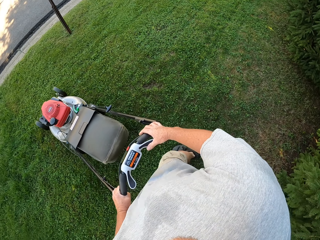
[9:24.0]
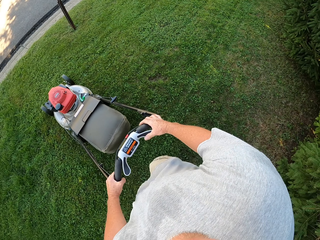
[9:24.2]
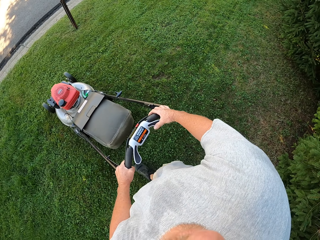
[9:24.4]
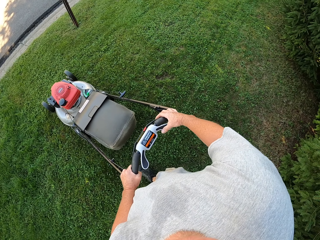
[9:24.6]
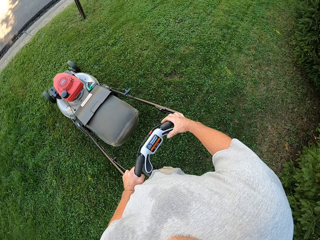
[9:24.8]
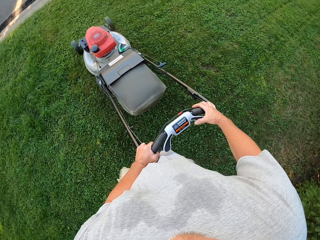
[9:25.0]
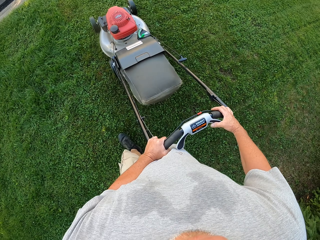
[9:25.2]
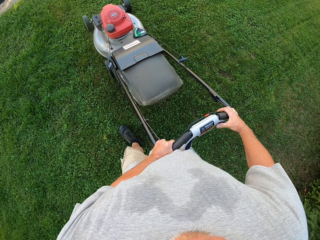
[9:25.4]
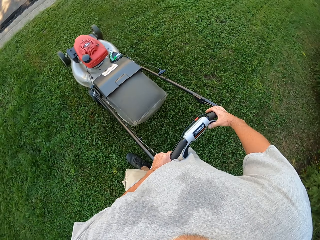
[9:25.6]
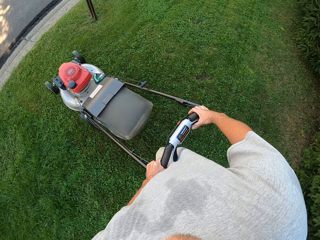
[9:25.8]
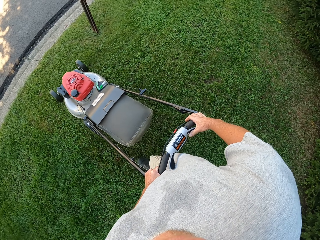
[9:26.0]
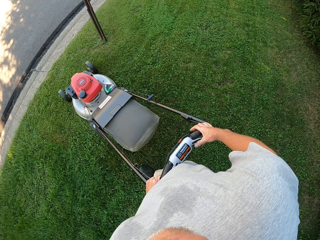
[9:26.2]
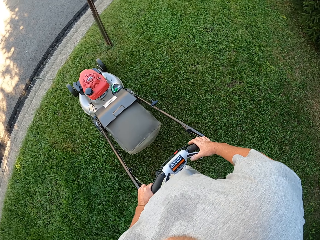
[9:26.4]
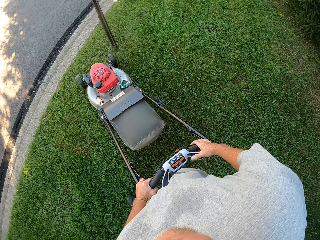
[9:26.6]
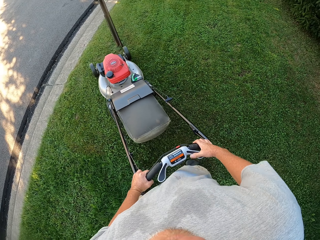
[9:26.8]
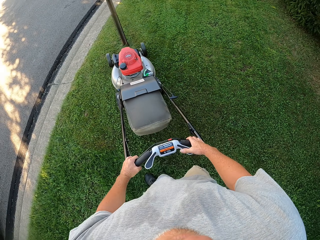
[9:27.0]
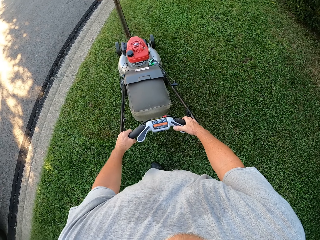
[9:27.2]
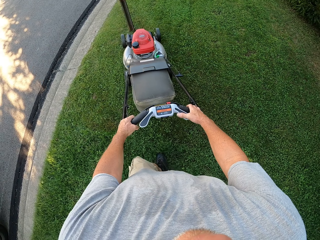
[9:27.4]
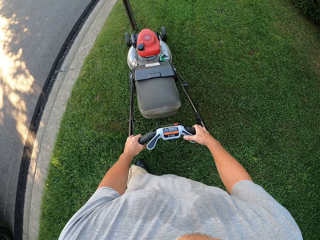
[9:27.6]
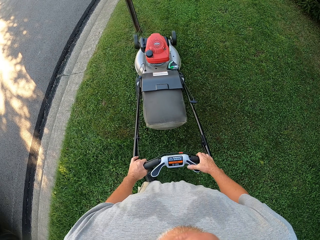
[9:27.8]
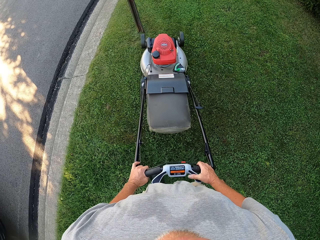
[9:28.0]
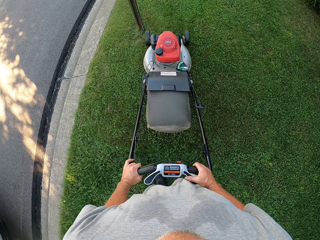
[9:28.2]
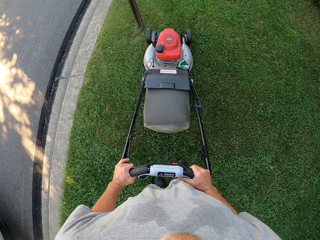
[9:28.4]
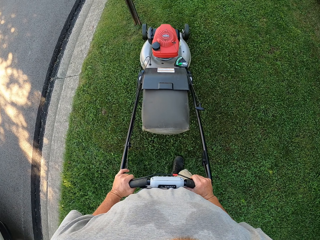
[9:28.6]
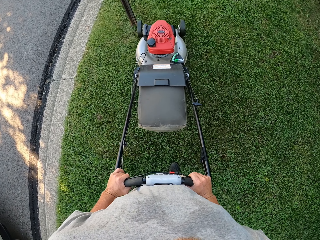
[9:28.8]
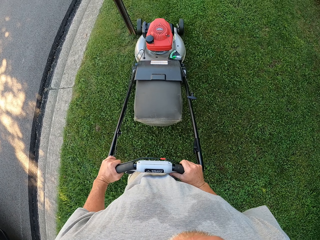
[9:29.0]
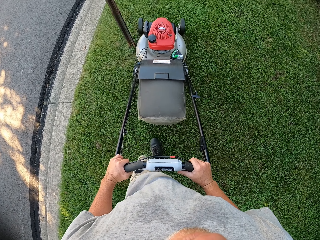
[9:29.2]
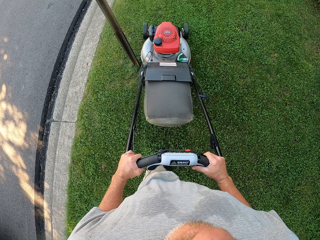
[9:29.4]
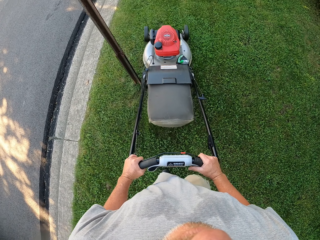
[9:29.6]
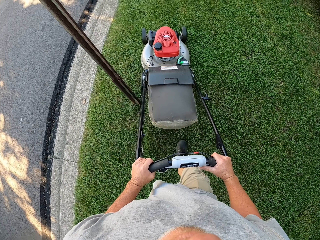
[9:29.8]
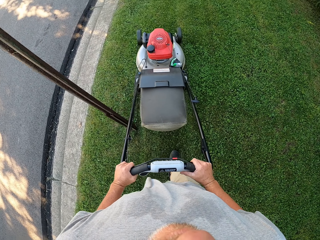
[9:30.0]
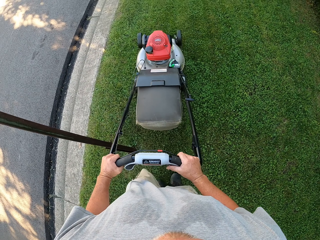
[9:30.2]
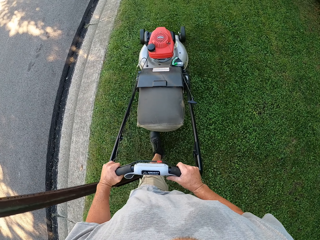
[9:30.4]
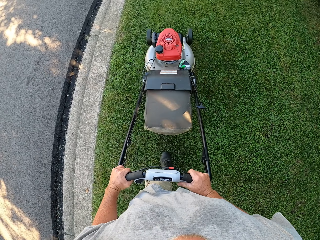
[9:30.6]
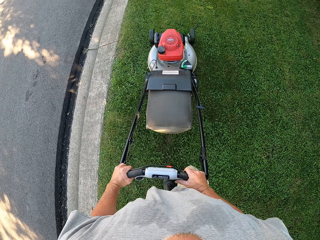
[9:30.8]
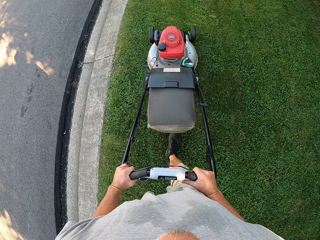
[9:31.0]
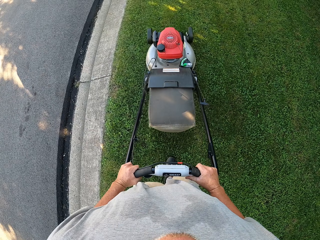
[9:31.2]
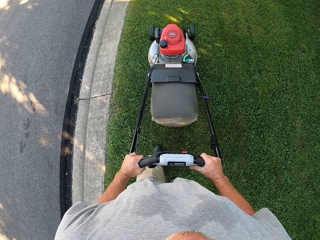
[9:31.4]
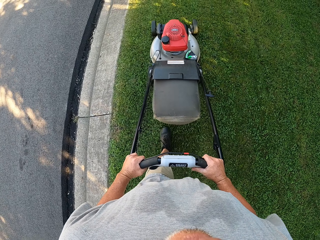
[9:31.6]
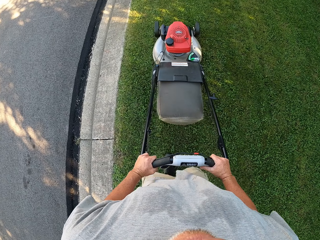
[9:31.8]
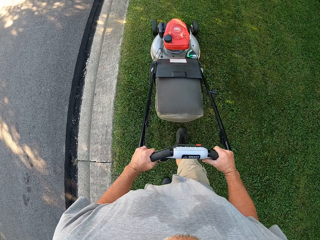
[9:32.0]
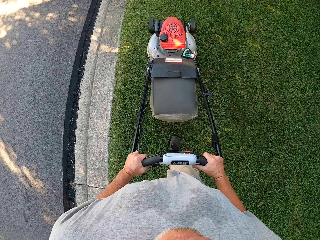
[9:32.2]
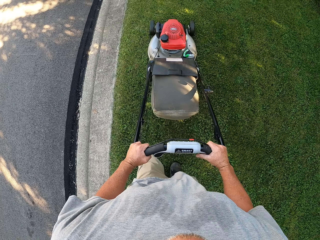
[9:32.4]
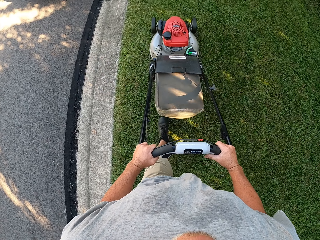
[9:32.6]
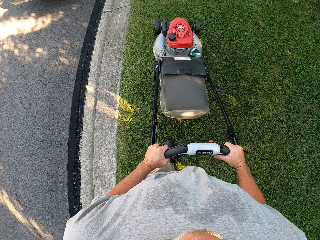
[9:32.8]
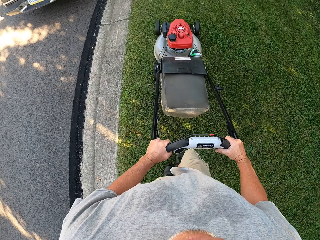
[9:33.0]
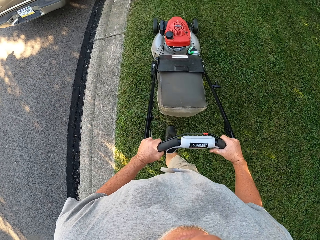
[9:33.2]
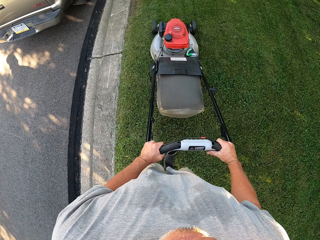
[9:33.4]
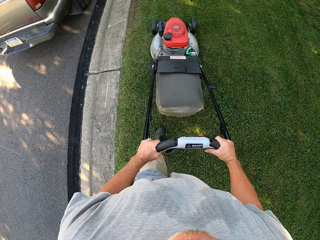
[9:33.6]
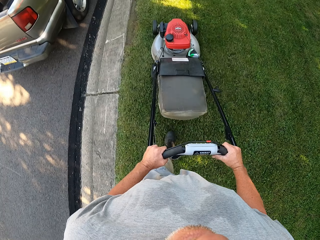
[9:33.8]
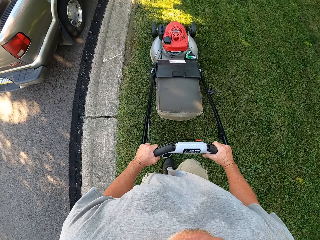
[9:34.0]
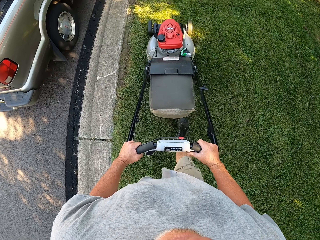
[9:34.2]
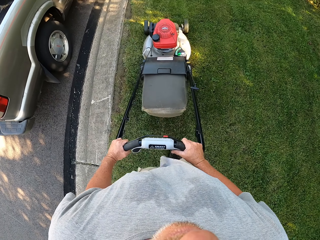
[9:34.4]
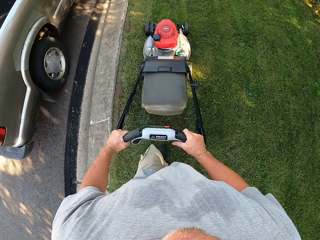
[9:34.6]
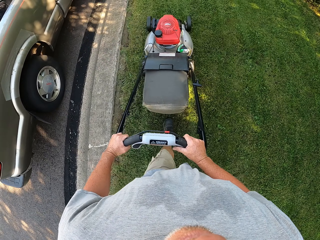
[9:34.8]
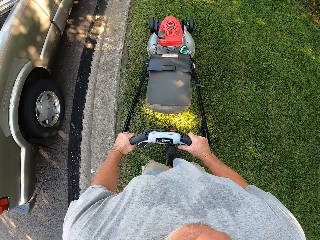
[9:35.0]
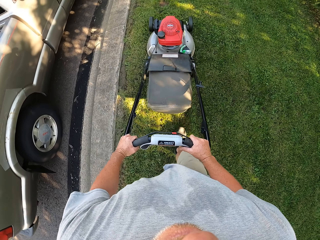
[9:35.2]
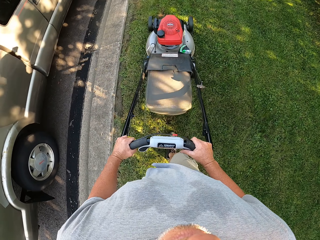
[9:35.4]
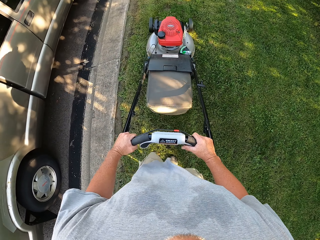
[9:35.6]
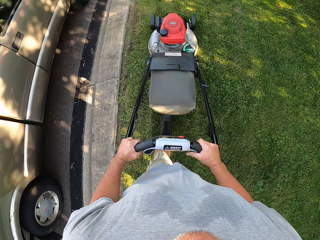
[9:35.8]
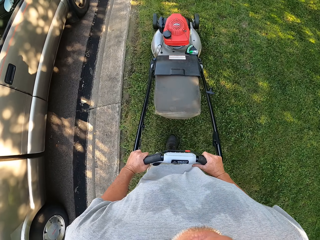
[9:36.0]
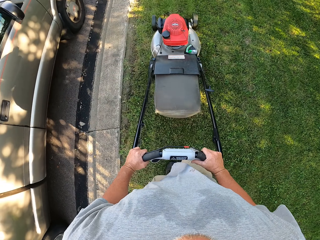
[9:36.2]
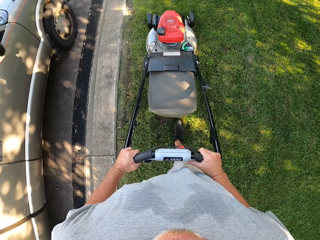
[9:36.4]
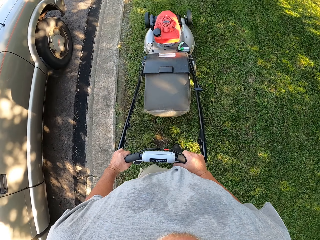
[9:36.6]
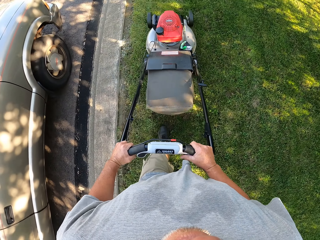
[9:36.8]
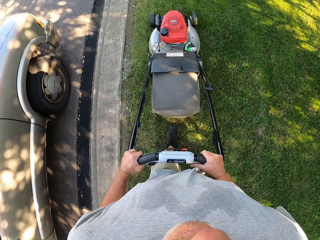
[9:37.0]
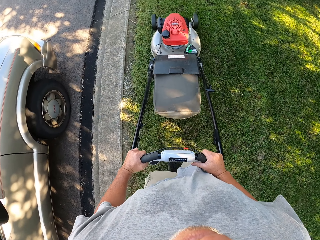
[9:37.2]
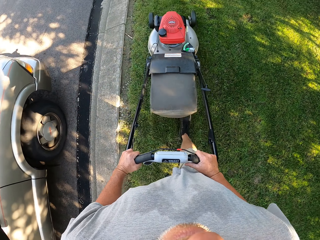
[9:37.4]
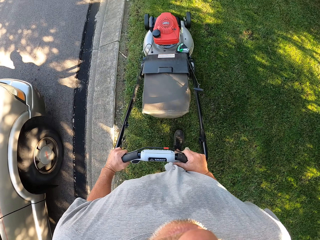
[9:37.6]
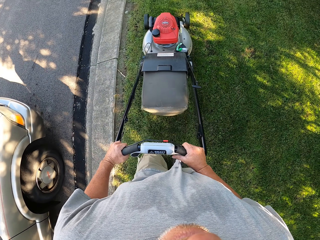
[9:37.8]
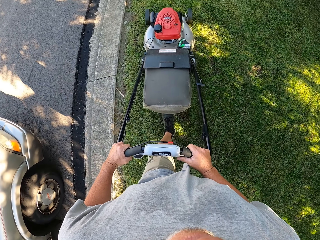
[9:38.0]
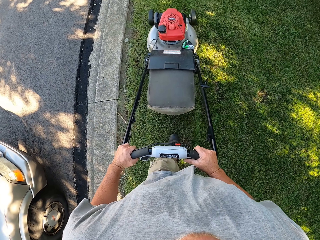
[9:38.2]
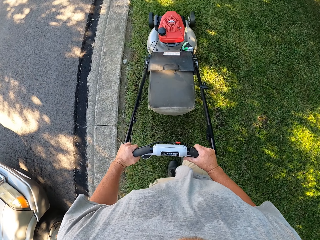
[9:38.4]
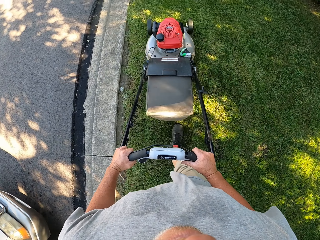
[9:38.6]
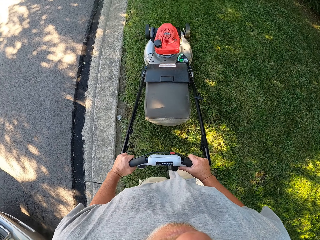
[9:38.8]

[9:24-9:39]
The camera wearer turns around. They mow the lawn with the mower. They mow the lawn with the mower again.

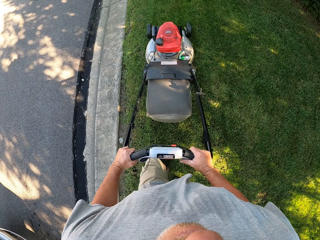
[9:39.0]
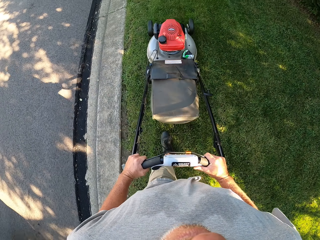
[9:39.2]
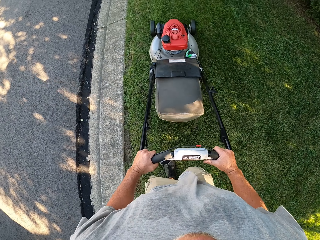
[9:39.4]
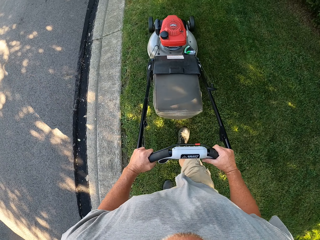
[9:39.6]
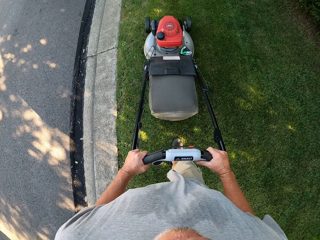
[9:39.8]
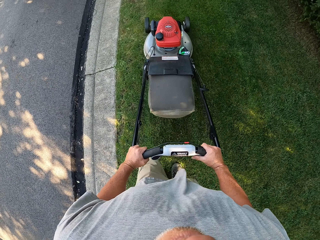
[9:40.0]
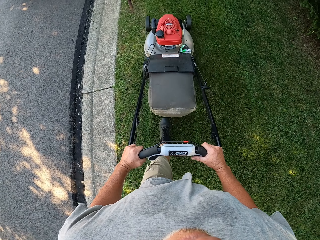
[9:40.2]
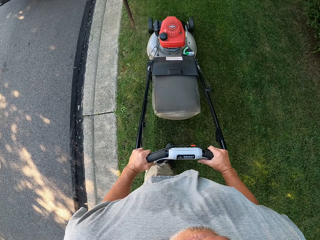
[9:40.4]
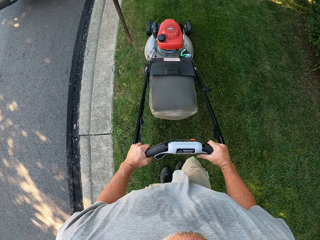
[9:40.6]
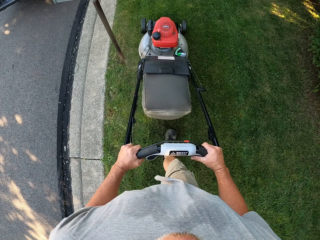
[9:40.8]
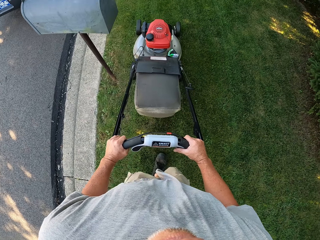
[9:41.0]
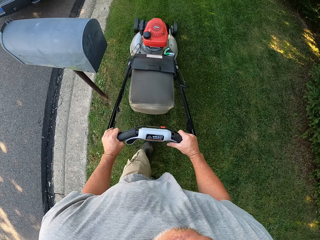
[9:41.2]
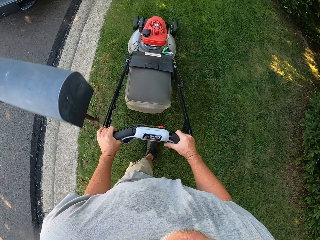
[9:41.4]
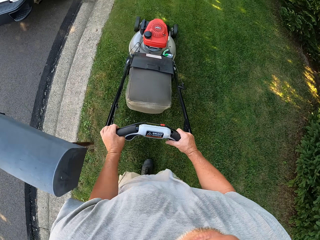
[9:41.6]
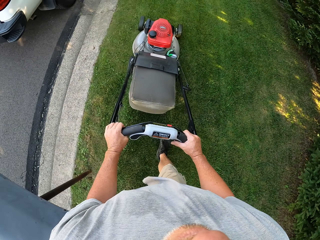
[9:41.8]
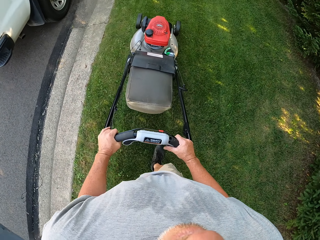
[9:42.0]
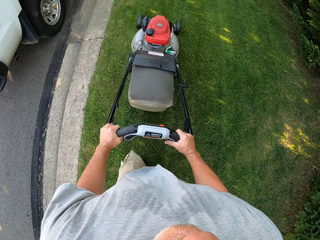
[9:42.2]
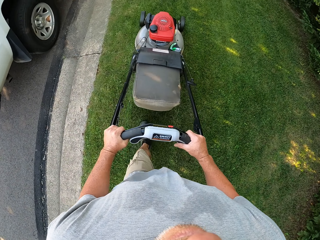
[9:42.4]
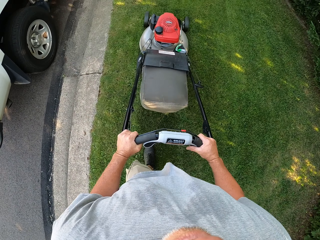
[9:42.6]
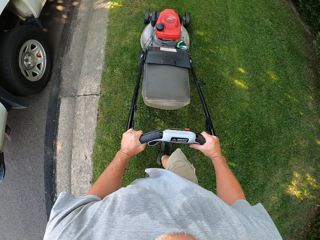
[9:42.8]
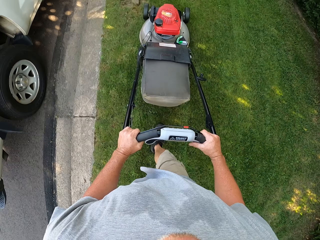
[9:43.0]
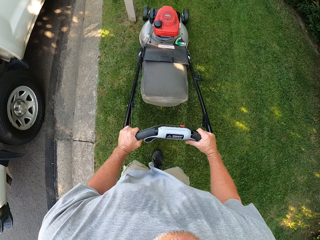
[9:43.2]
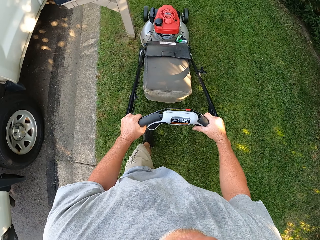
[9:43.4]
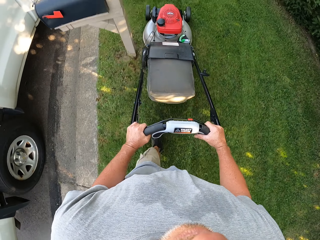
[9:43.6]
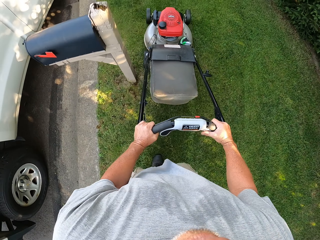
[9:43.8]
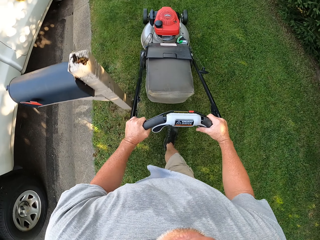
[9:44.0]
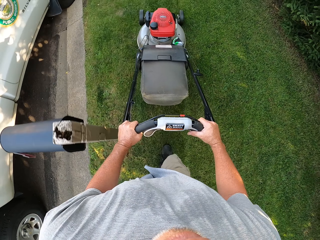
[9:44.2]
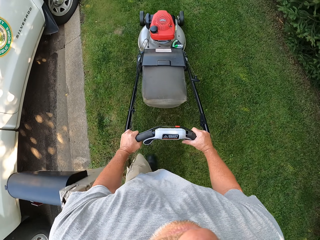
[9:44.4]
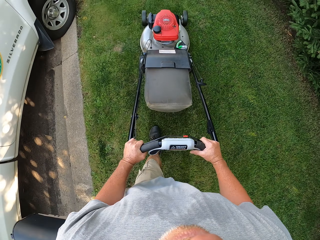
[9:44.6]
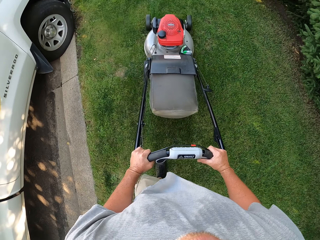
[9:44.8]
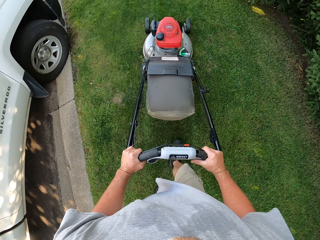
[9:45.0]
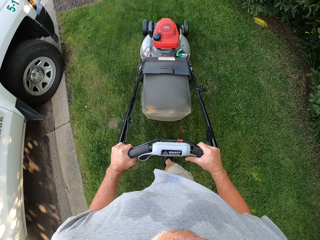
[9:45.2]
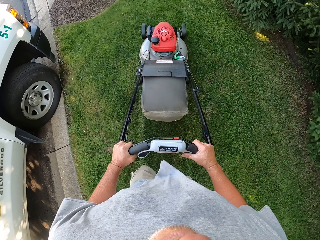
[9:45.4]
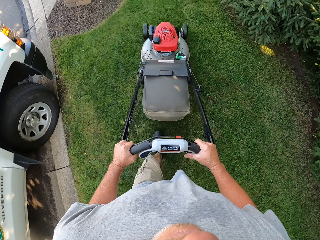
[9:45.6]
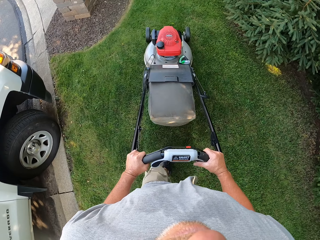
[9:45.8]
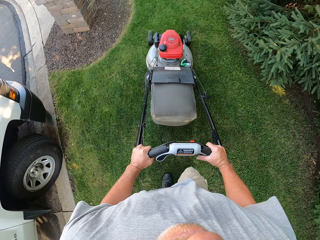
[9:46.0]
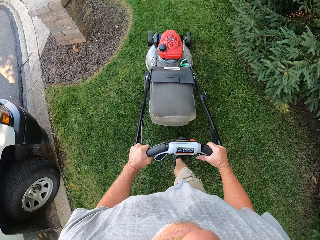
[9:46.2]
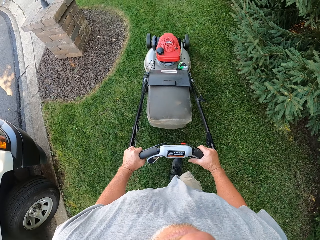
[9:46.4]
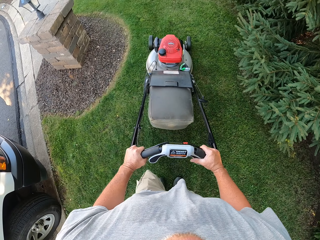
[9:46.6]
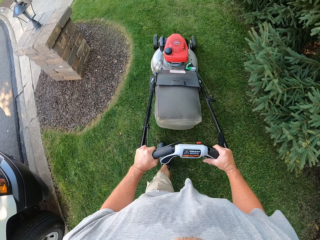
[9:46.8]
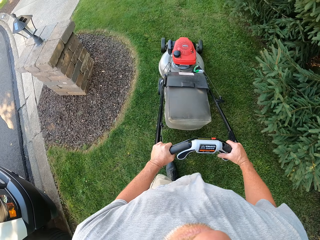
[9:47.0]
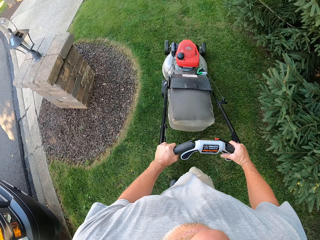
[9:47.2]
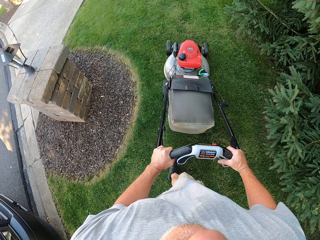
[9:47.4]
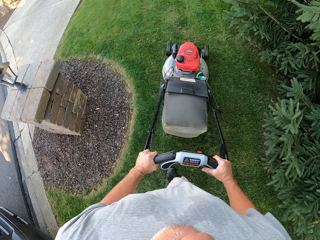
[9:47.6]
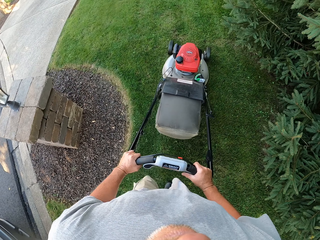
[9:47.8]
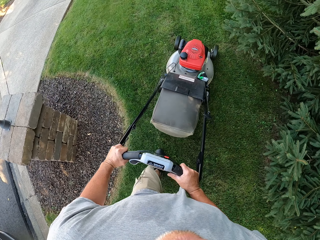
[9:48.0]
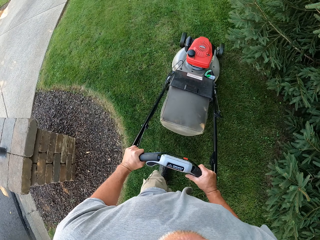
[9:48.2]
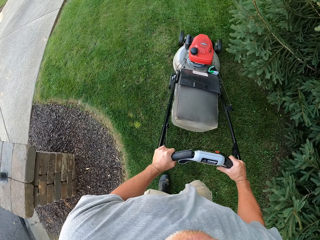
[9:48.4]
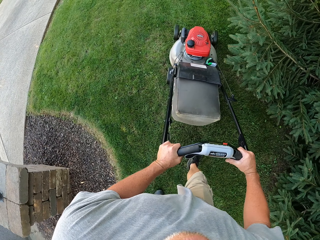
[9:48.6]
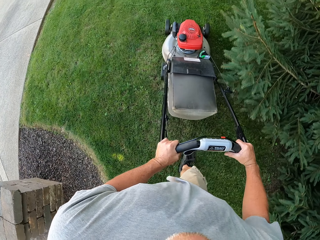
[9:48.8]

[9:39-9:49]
The camera wearer mows the lawn with the mower repeatedly.
